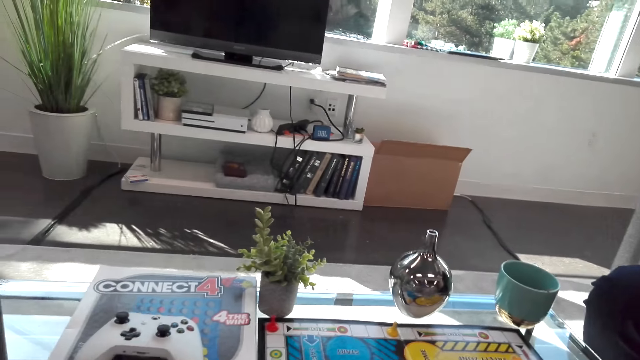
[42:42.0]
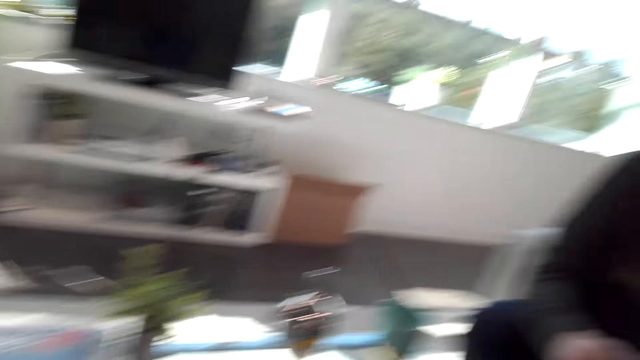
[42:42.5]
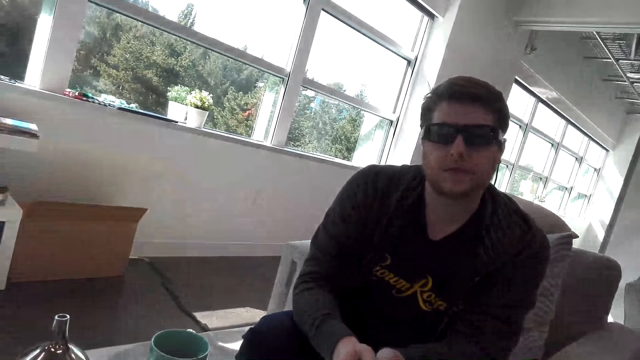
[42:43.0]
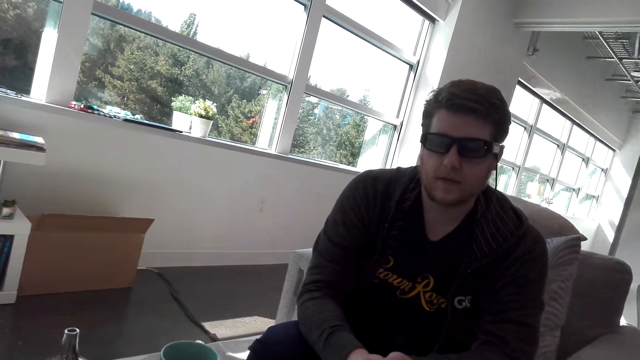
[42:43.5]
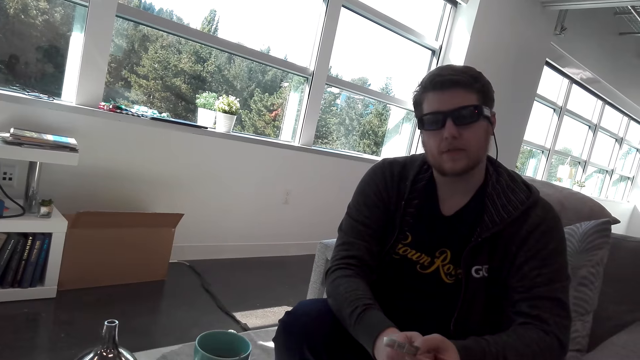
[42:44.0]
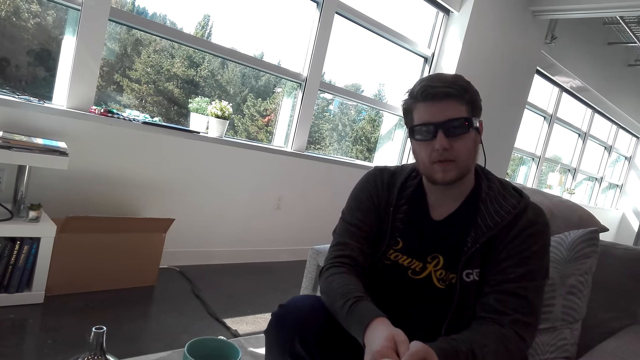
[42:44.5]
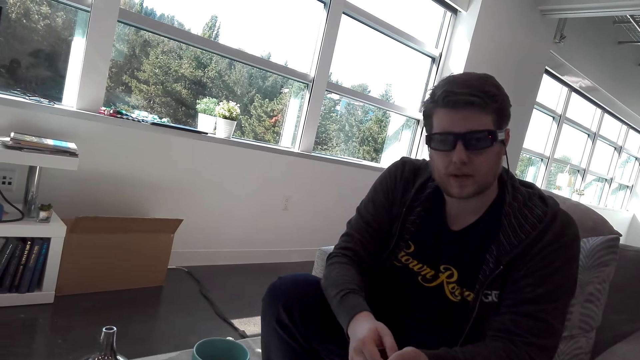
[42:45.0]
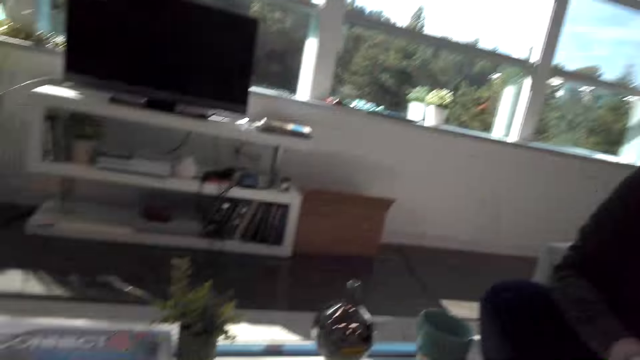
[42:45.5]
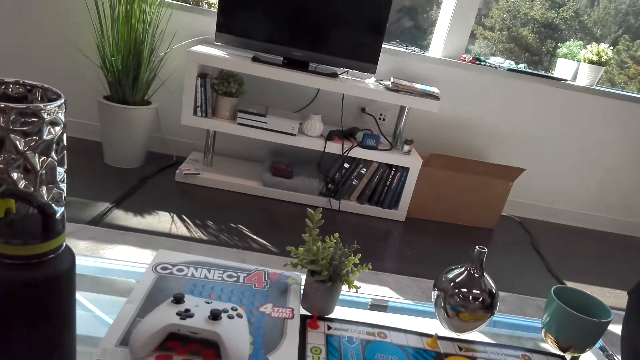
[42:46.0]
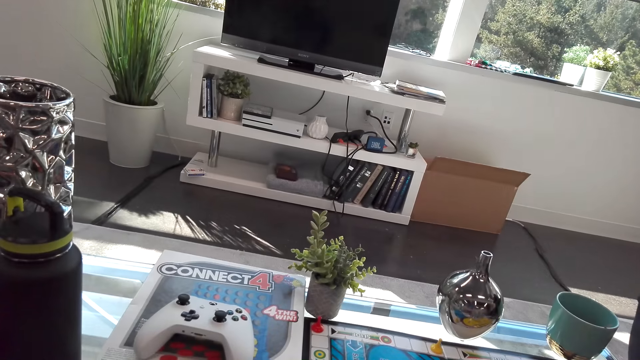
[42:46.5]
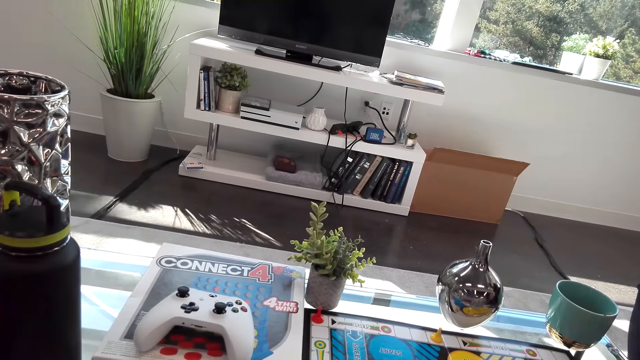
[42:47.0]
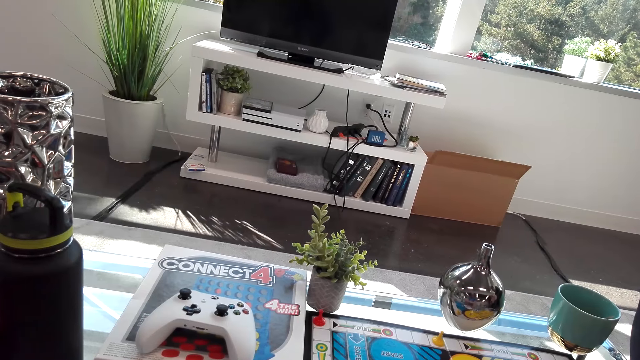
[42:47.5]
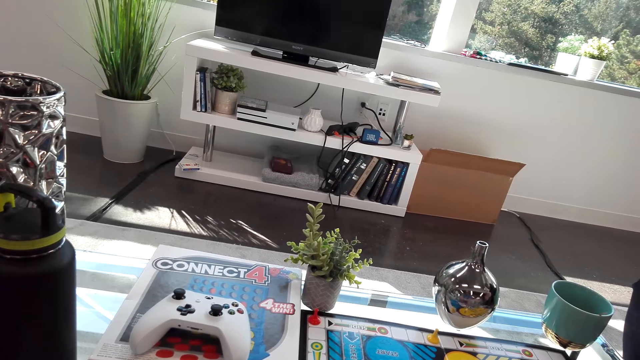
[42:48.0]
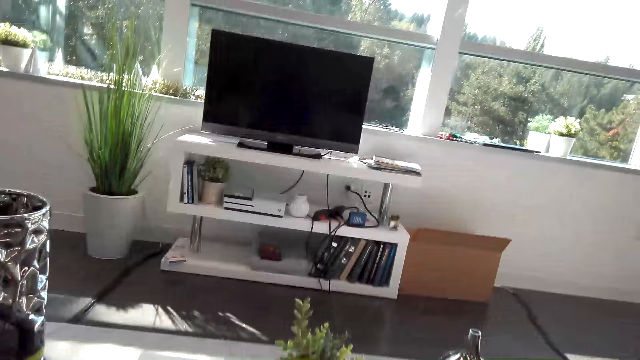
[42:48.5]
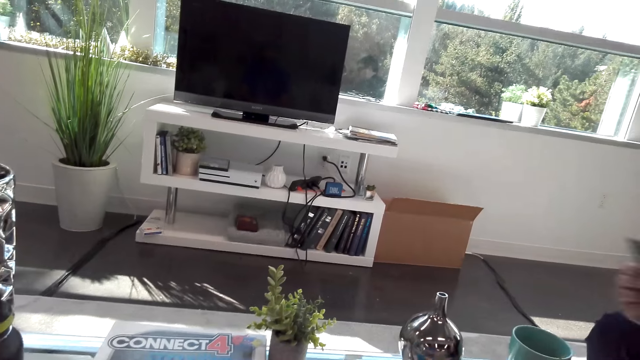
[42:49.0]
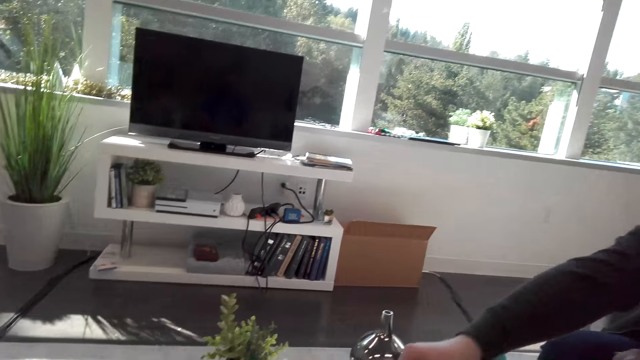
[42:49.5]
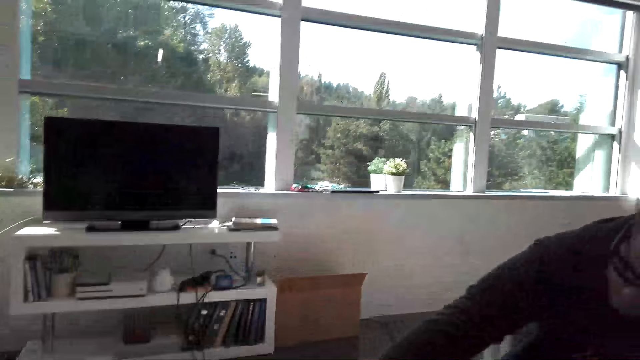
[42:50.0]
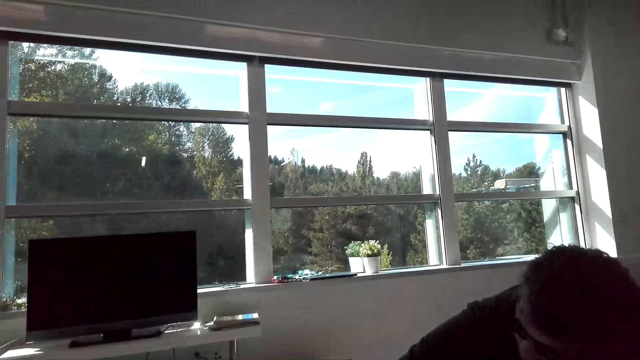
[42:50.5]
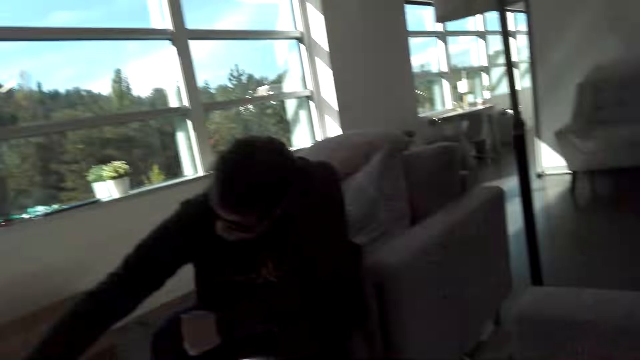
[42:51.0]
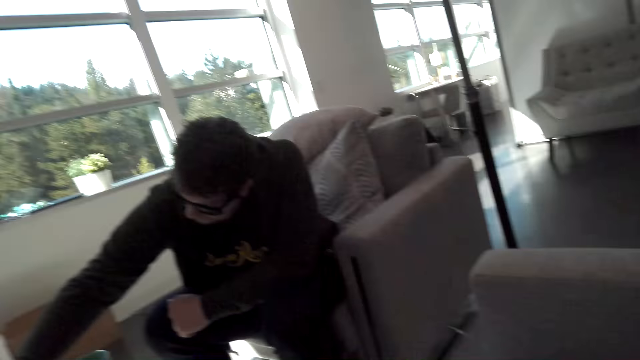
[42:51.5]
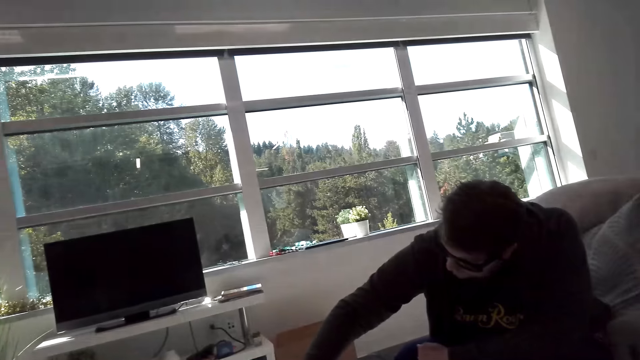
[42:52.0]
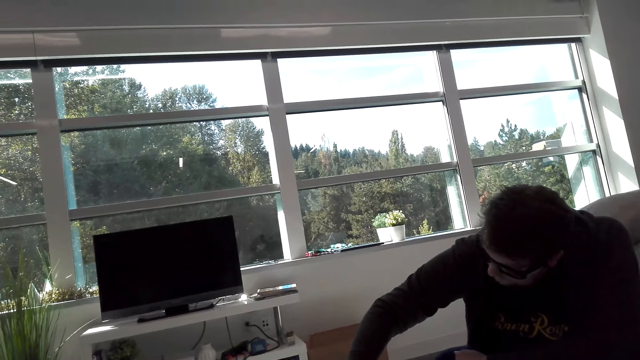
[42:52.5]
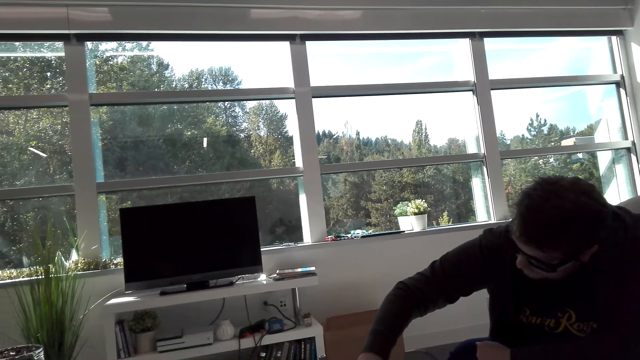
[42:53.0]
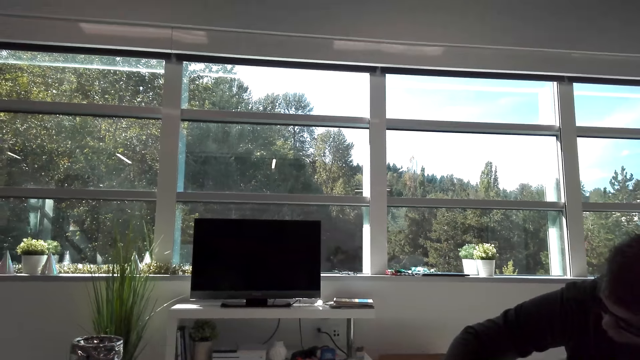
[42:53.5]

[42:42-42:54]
A man talks to the camera wearer. The man plays the Monopoly board game. The camera wearer looks around.

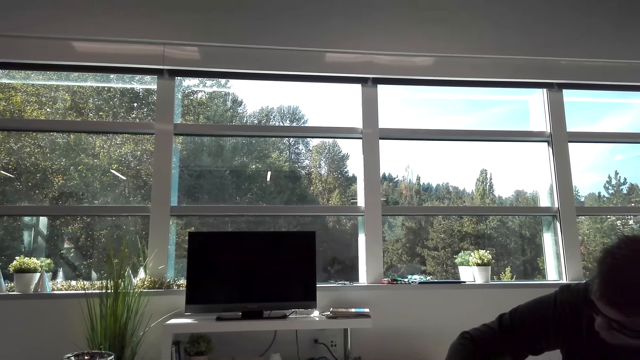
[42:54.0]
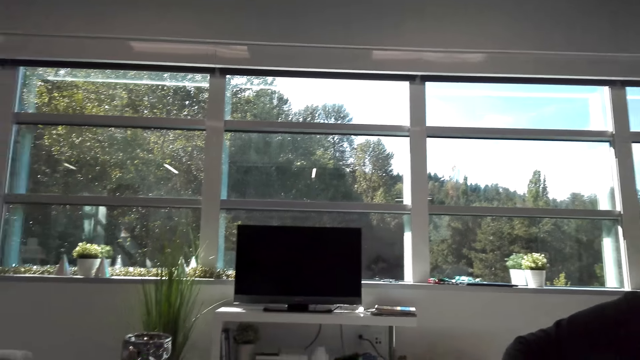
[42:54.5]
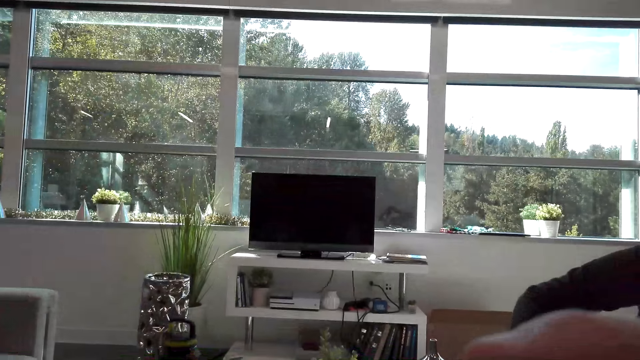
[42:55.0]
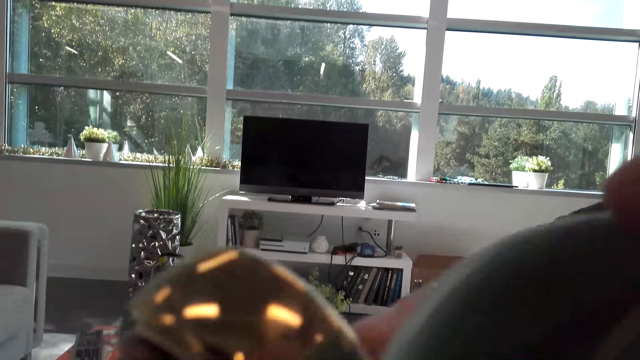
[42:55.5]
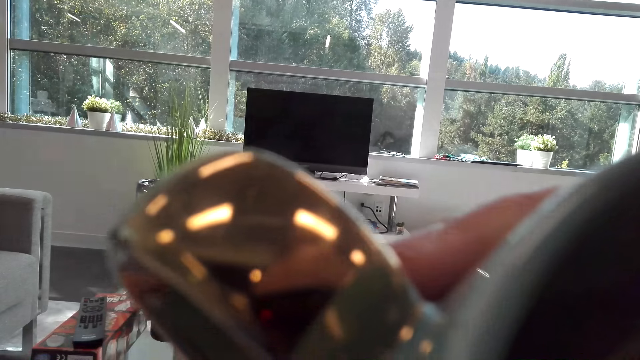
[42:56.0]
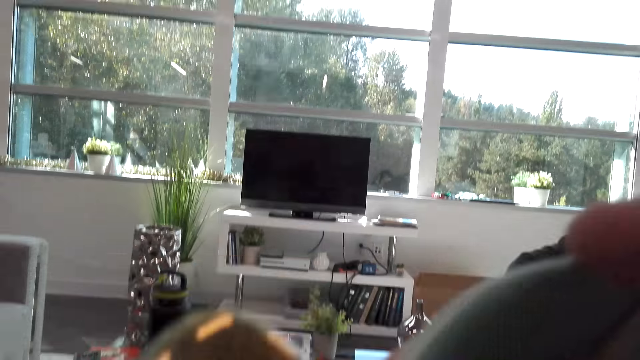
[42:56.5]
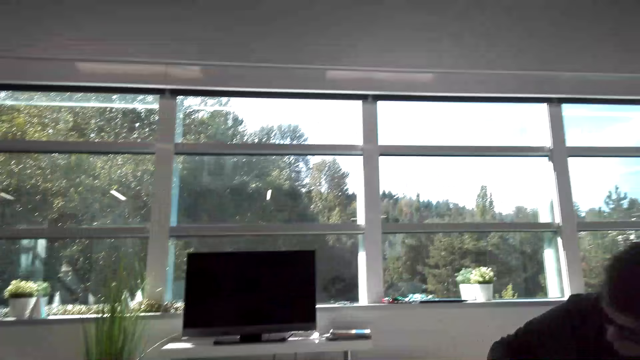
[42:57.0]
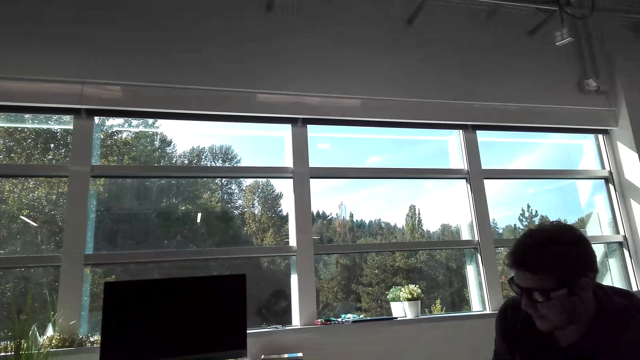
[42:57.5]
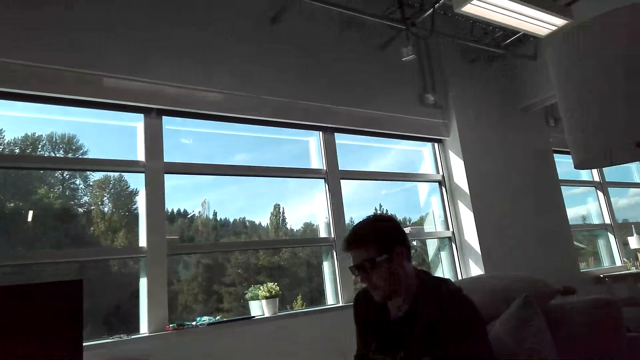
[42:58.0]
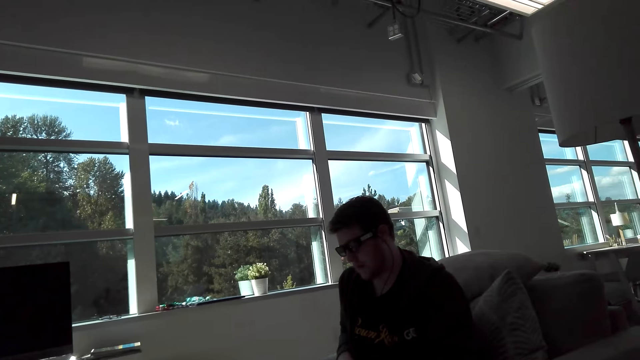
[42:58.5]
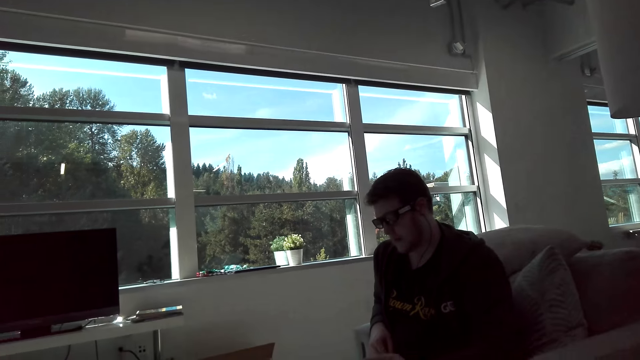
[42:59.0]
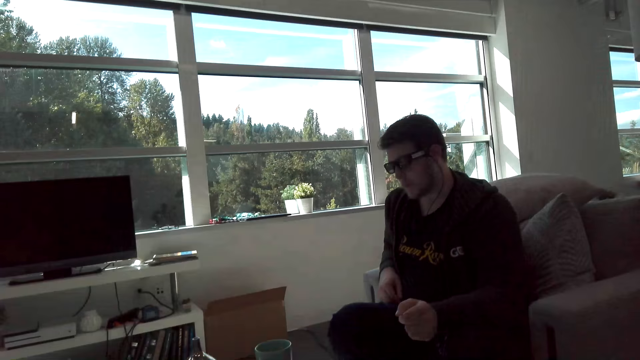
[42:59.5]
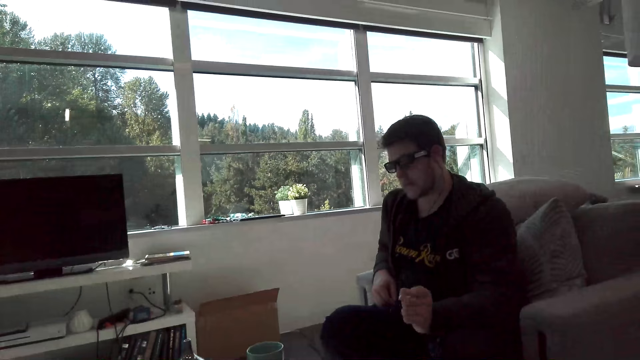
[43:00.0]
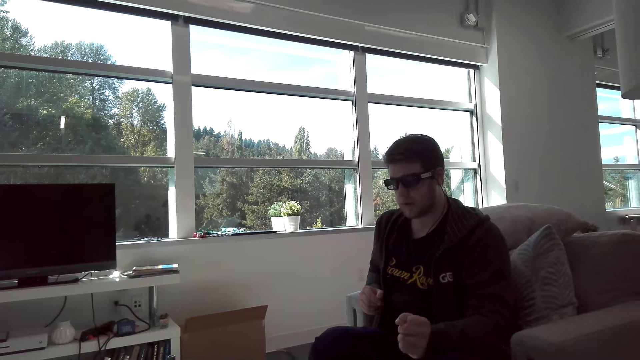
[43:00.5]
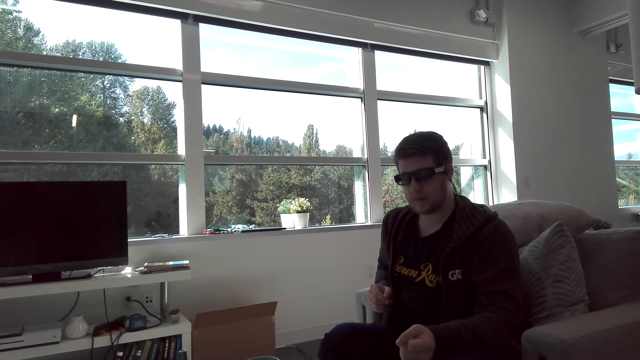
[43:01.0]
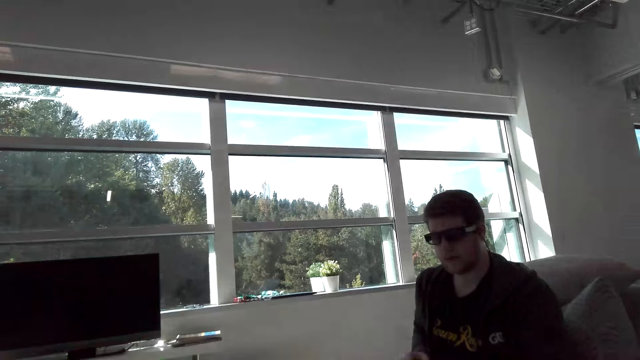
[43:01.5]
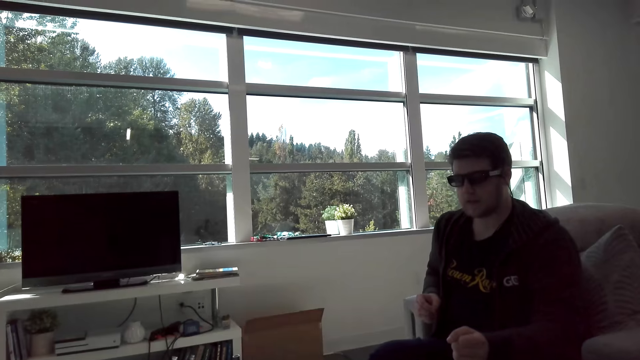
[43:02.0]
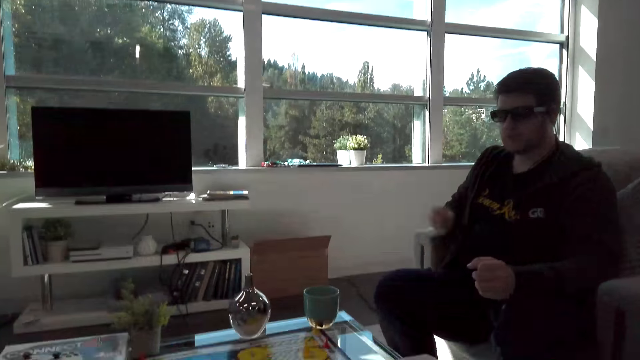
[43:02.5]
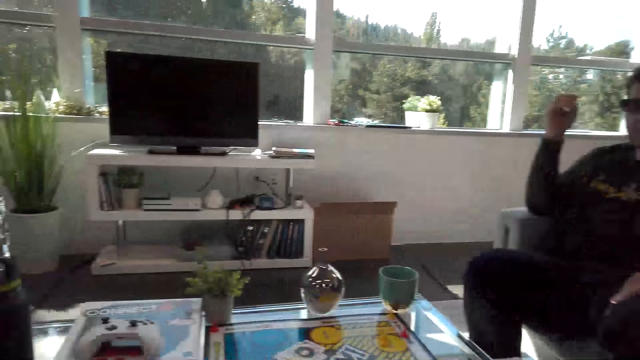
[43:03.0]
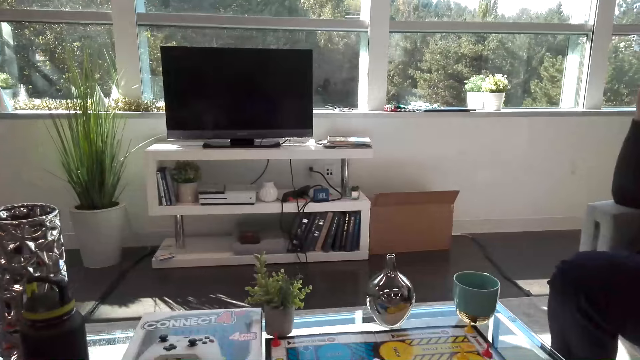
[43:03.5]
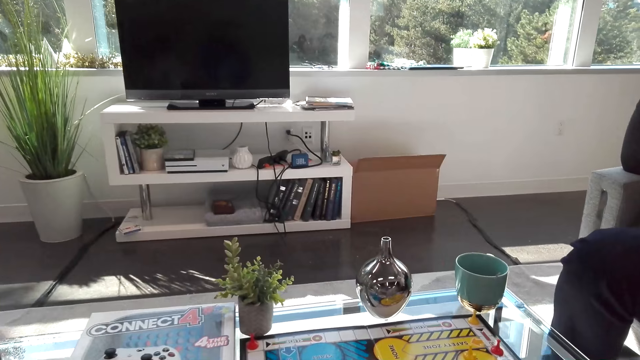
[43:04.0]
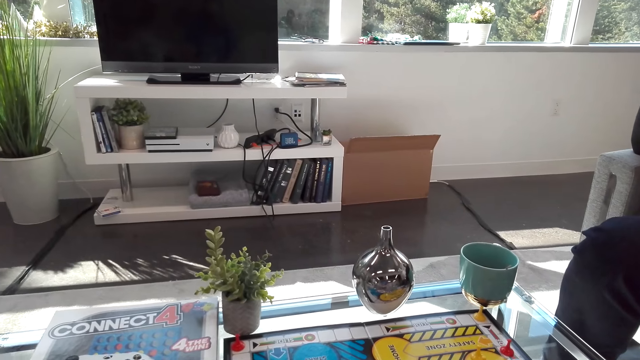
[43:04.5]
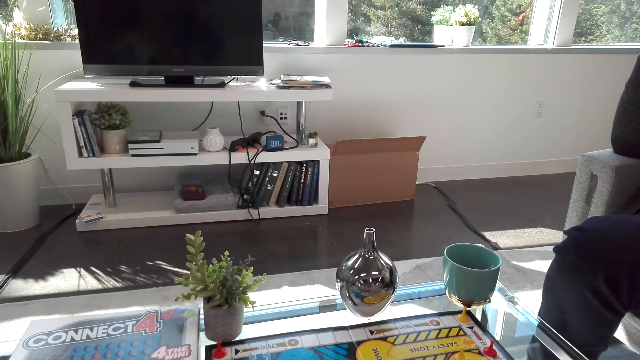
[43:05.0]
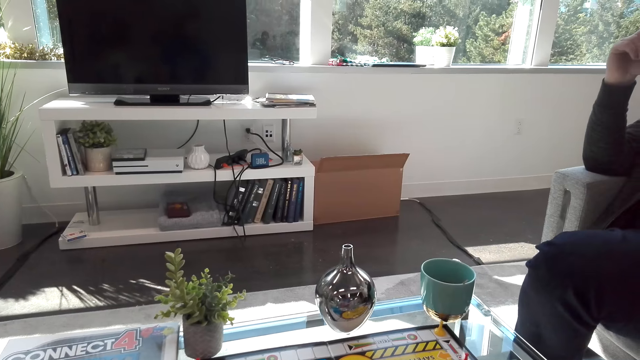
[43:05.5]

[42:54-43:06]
The camera wearer sips a drink. They play the Monopoly board game. A man talks to the camera wearer.
